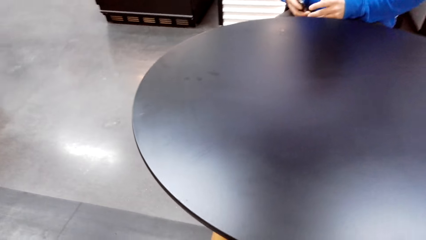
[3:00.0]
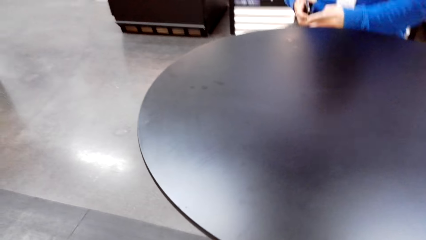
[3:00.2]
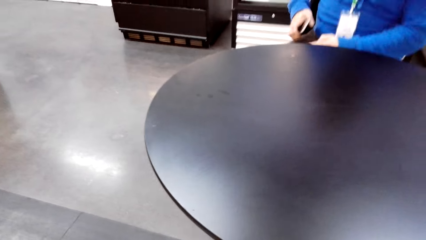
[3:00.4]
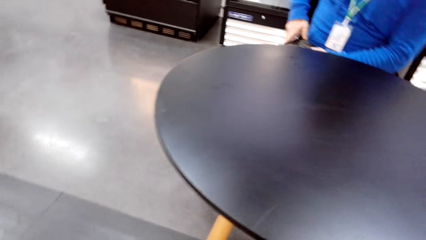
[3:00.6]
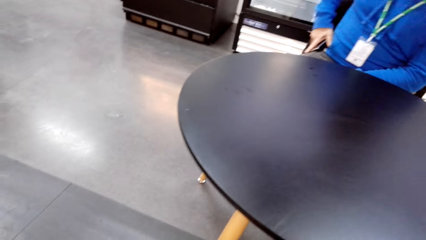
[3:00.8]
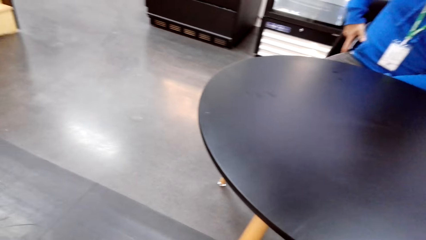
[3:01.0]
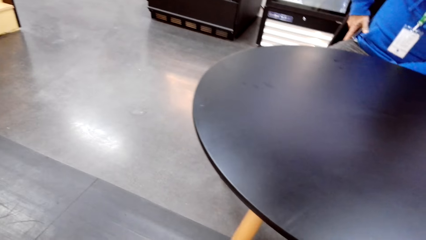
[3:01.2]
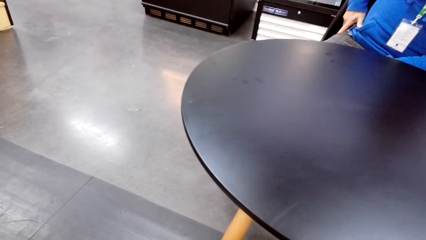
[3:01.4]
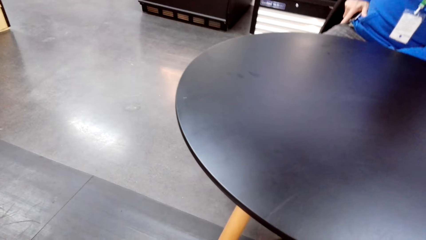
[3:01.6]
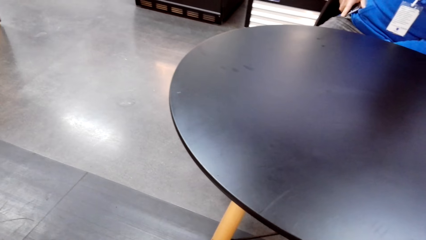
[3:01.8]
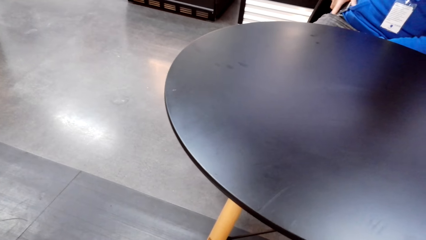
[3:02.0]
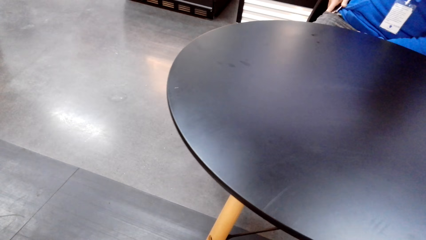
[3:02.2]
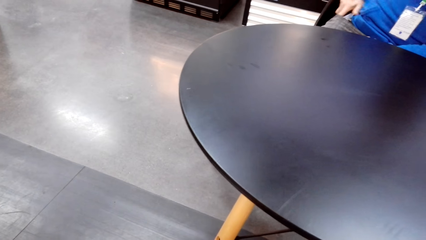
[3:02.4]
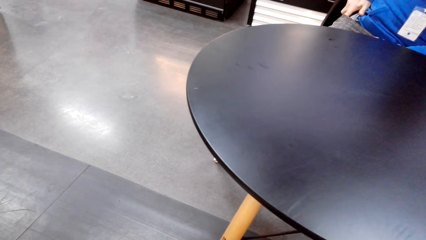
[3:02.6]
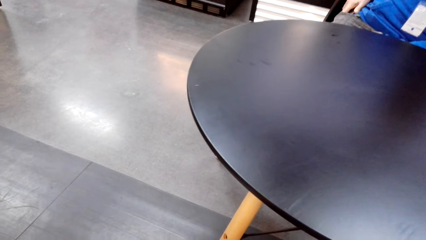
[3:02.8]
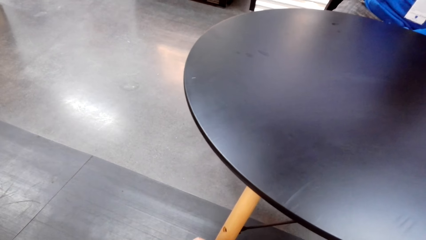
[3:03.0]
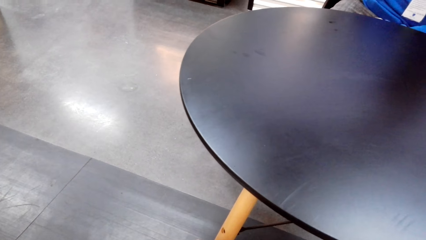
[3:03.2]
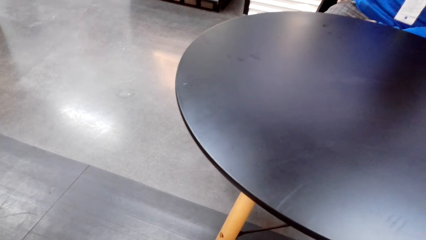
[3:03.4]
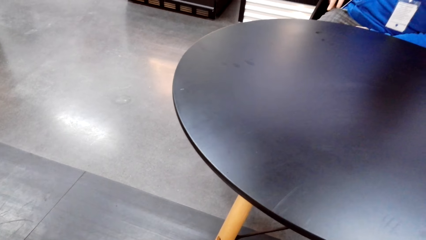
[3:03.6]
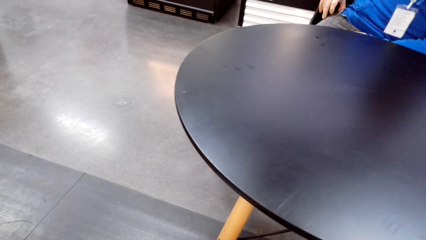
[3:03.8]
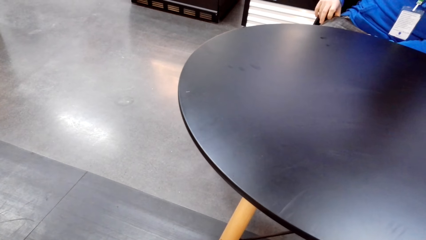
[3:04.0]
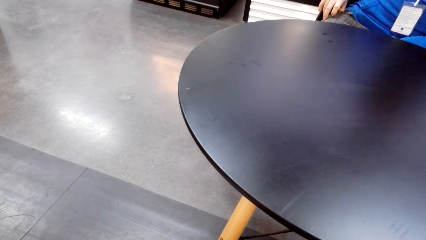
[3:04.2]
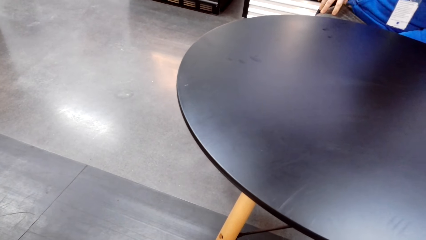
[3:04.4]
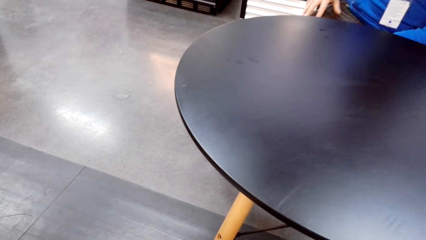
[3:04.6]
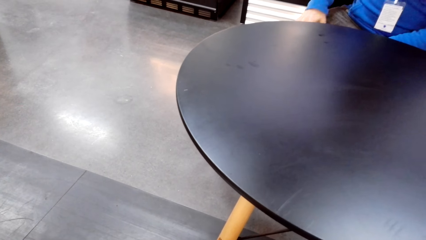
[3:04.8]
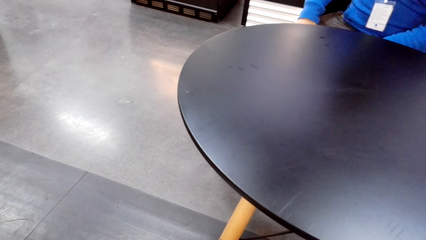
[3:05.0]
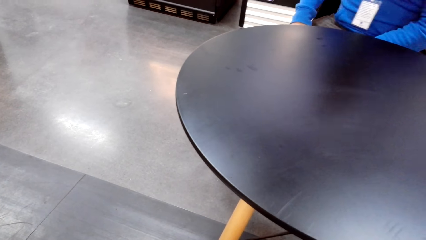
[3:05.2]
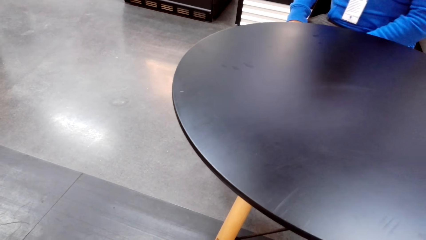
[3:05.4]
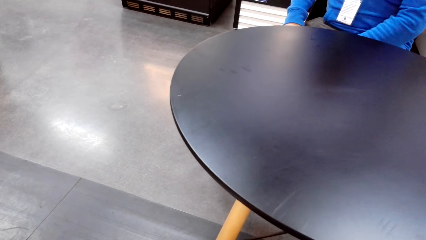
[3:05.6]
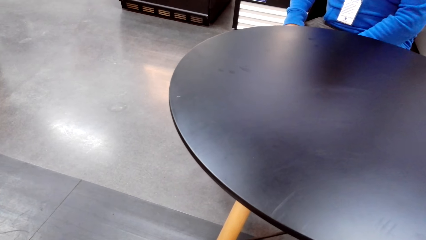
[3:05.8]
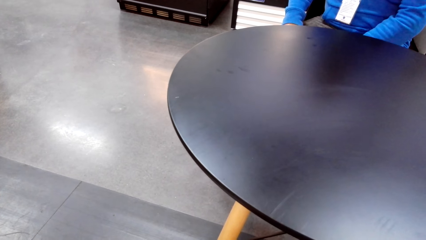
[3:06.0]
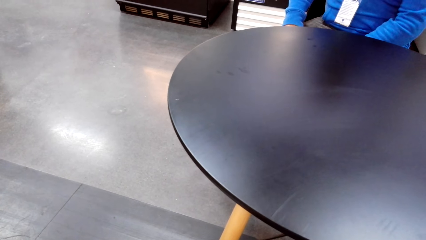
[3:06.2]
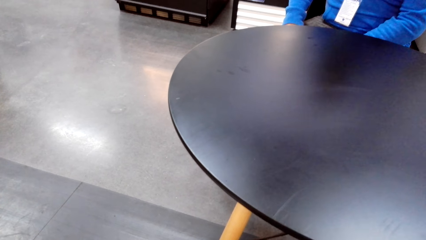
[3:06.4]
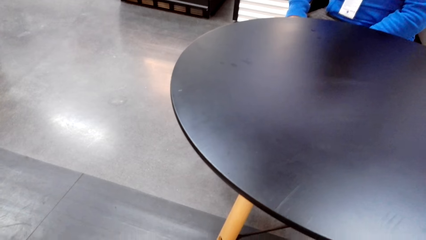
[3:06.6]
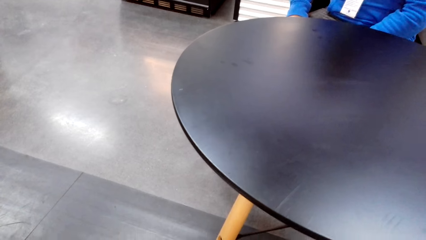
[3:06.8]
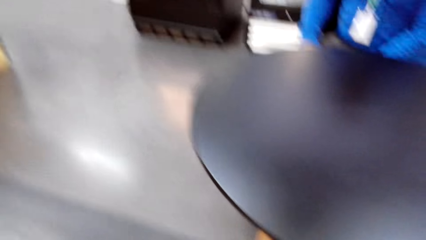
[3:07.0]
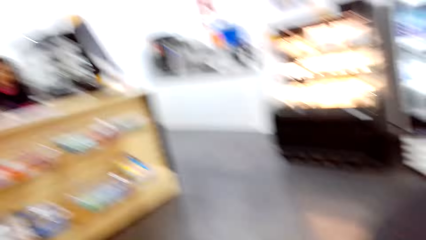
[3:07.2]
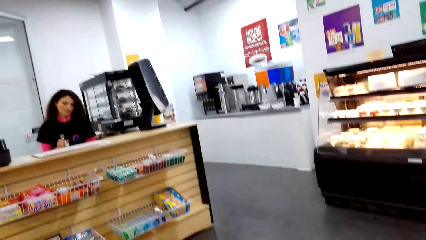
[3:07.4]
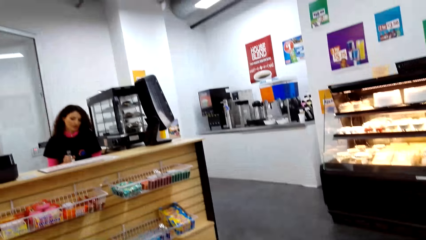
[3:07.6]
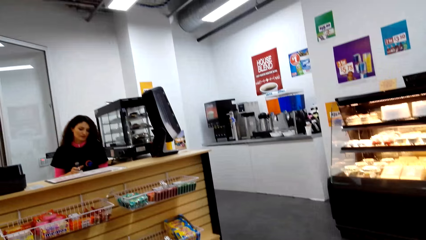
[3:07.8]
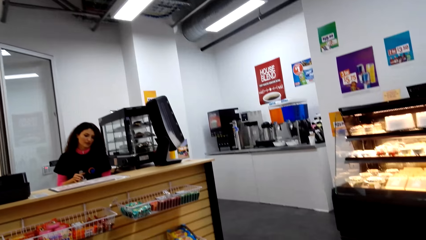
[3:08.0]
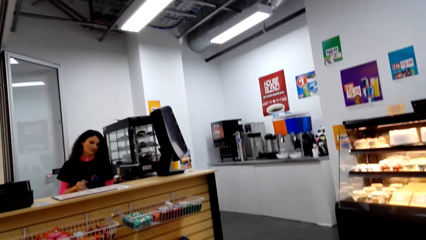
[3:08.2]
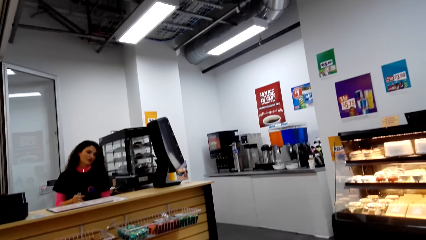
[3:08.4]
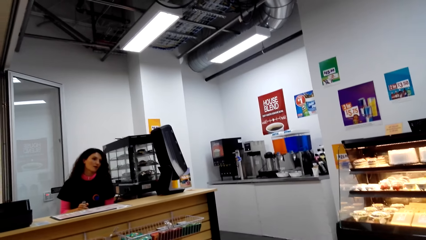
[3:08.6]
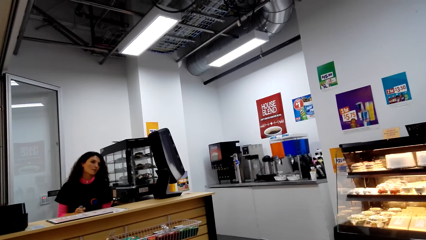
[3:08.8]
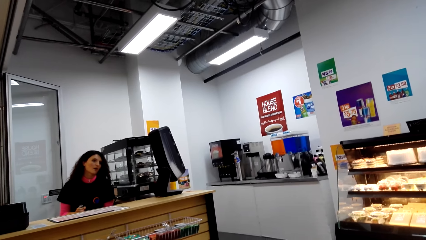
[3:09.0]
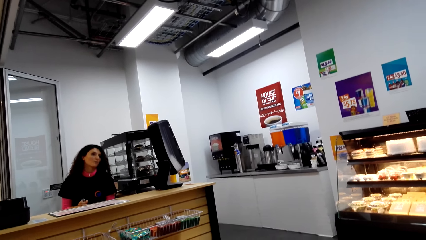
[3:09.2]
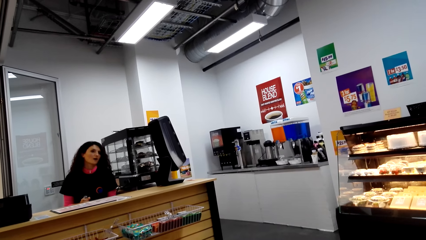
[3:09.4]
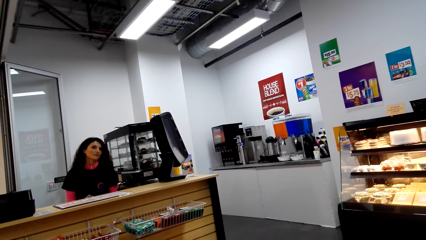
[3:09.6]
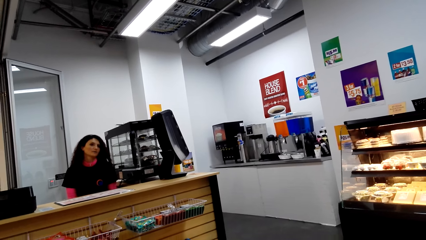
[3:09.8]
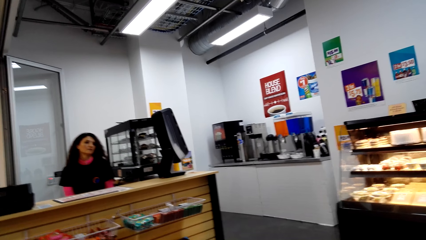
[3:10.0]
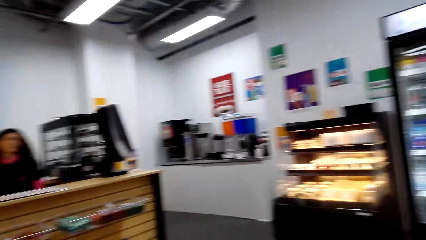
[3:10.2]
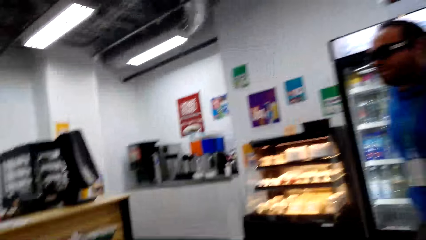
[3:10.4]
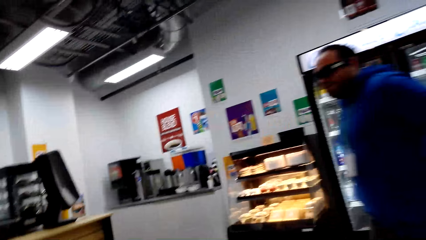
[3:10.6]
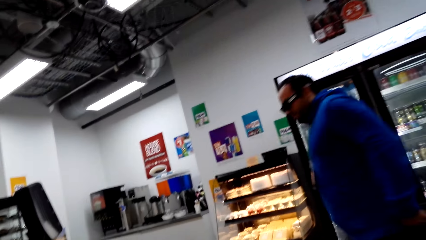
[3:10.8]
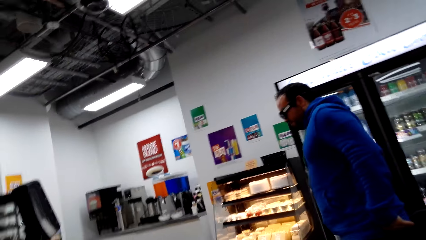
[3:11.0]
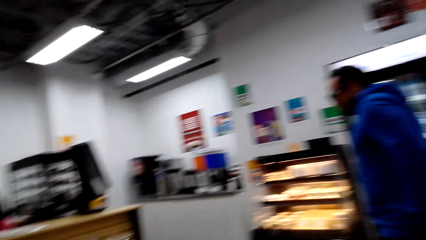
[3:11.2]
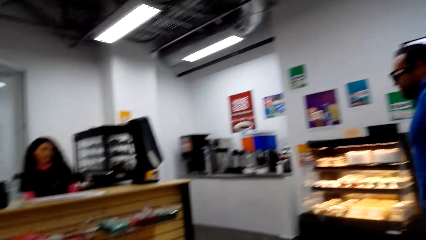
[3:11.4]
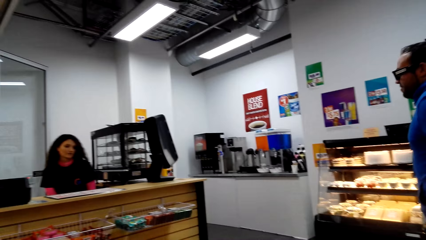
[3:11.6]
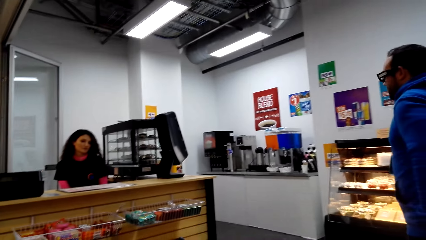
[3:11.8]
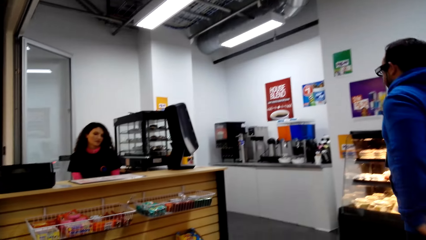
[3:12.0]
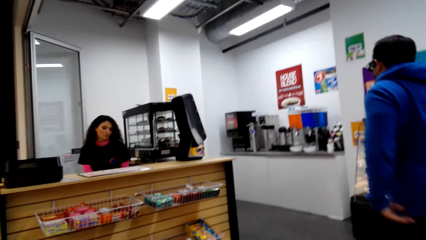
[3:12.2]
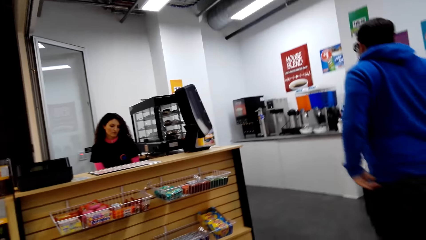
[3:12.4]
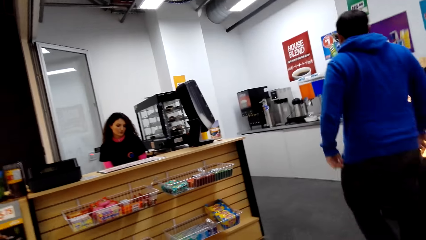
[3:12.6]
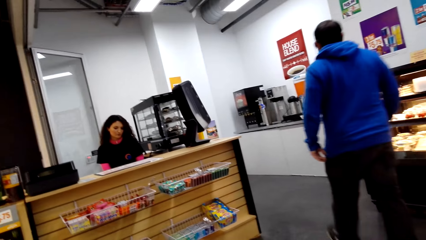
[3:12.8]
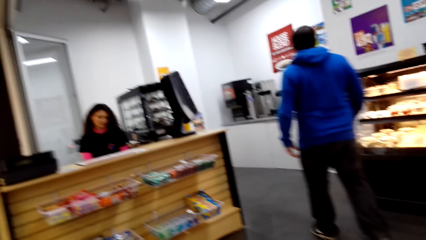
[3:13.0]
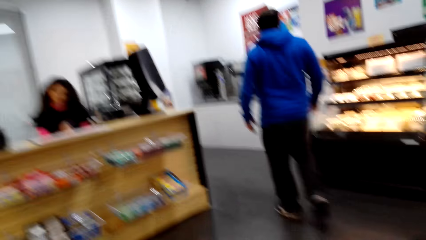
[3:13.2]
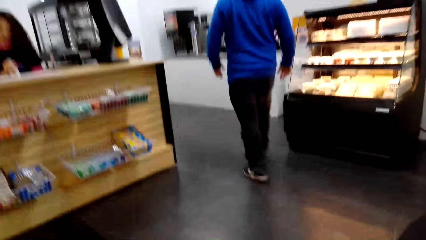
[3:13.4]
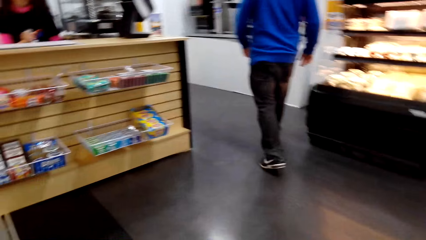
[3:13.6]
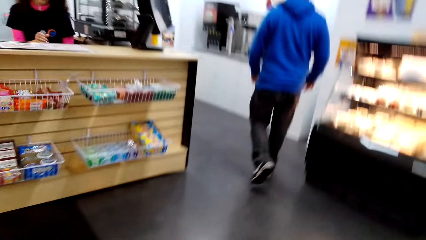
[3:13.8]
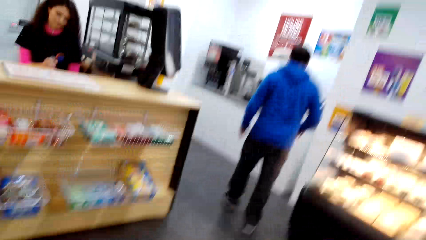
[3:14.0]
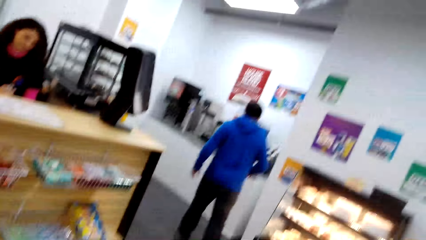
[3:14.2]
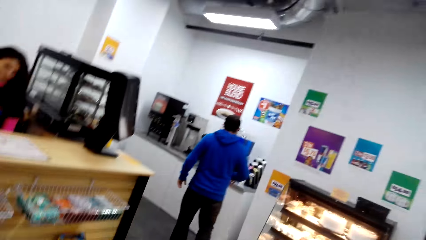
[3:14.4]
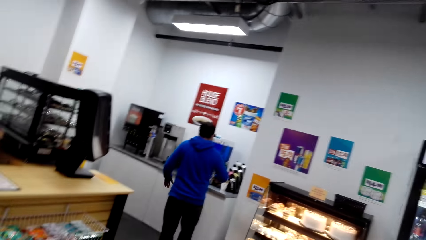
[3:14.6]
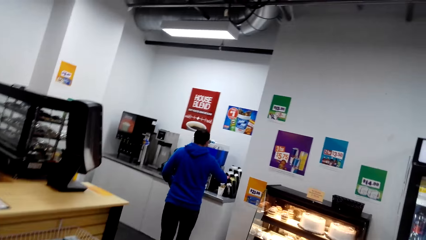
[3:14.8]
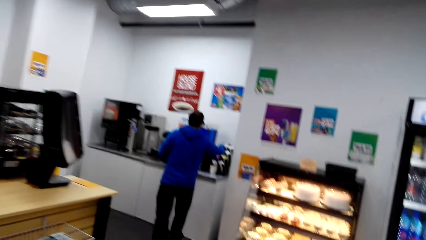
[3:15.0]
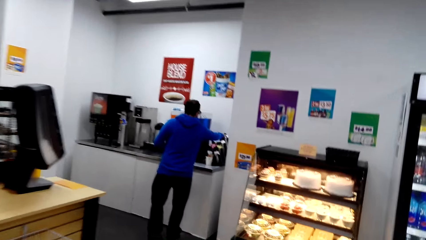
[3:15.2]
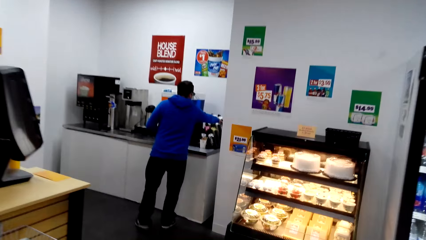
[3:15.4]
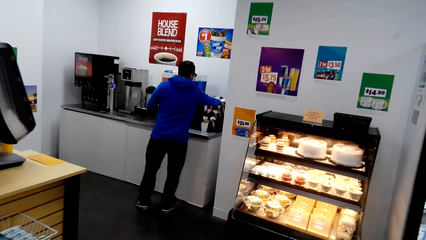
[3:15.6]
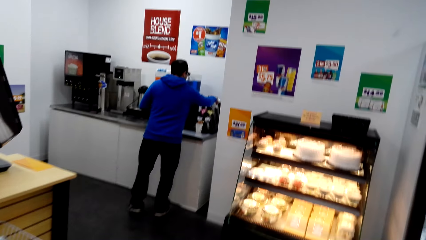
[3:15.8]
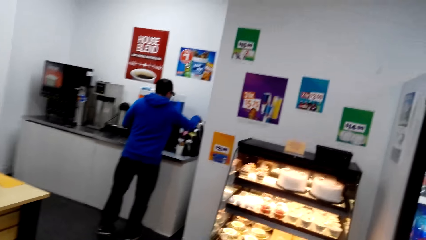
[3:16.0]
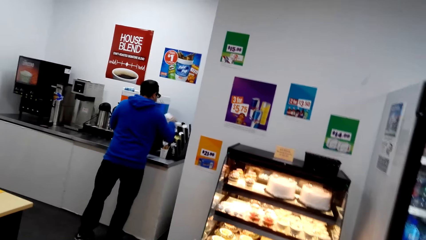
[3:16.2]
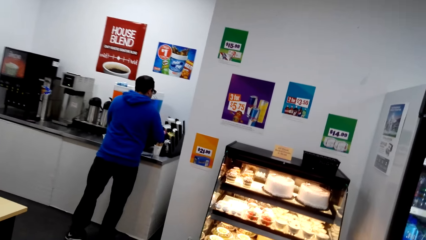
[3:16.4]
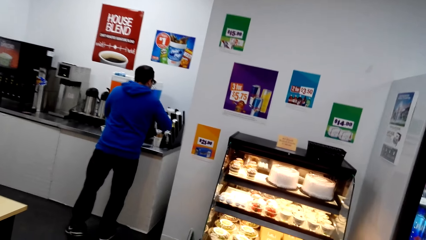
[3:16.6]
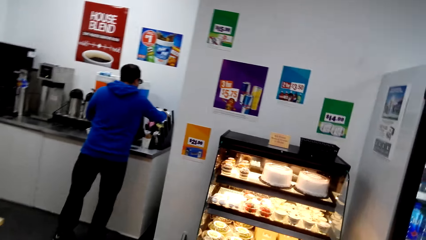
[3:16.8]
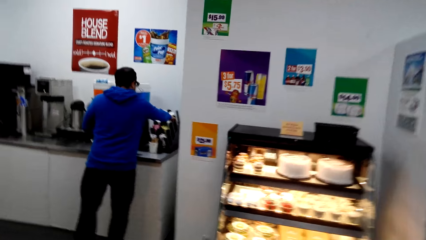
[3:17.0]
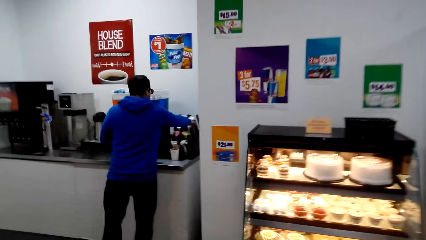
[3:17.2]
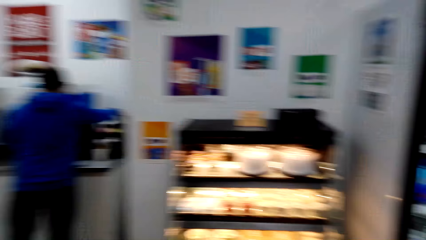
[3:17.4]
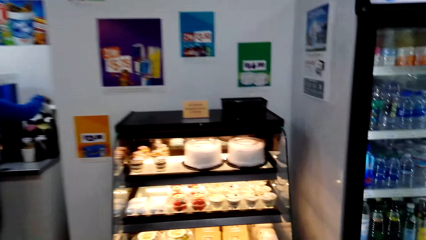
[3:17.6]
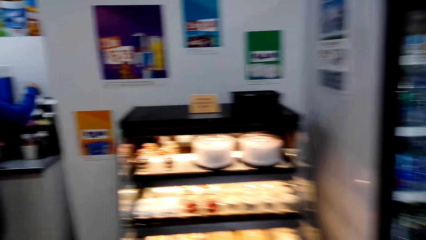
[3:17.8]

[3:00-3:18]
A man puts a phone in his pocket. The camera wearer looks around. They turn around the room. A cashier talks with the camera wearer and the man. The man walks around the room. The camera wearer looks around. They walk in the supermarket. The man picks up a cup.
